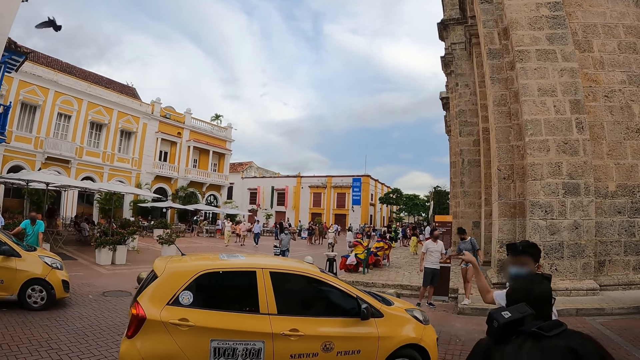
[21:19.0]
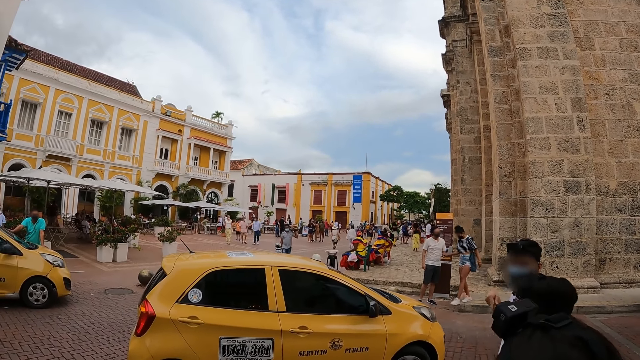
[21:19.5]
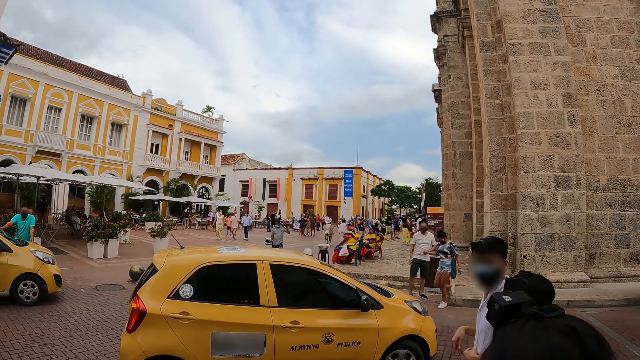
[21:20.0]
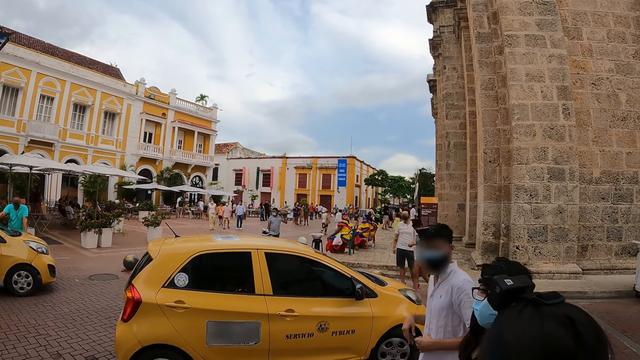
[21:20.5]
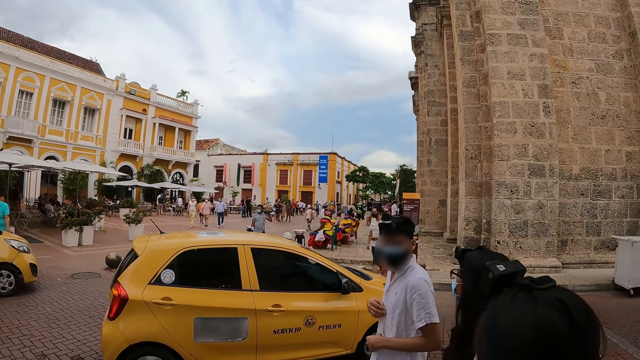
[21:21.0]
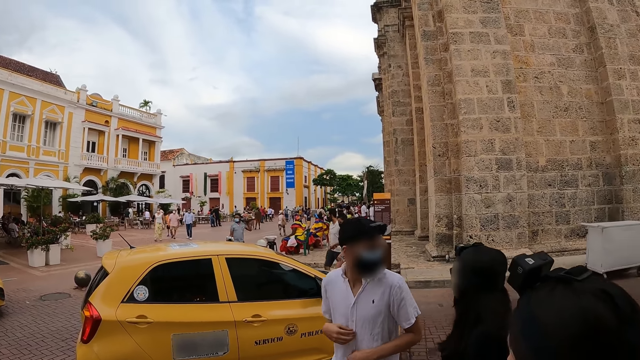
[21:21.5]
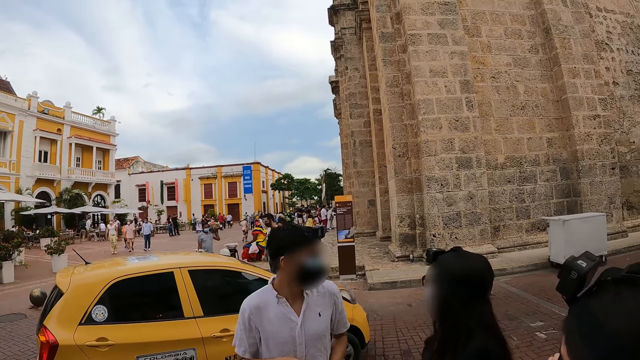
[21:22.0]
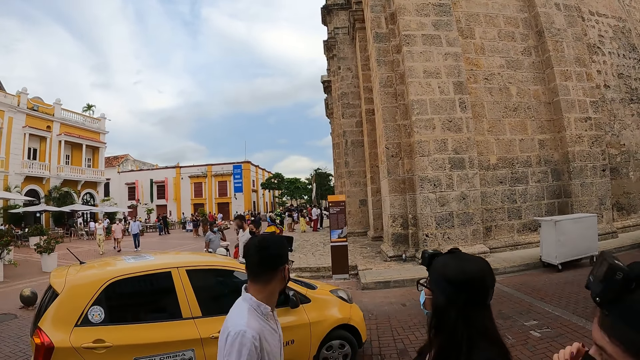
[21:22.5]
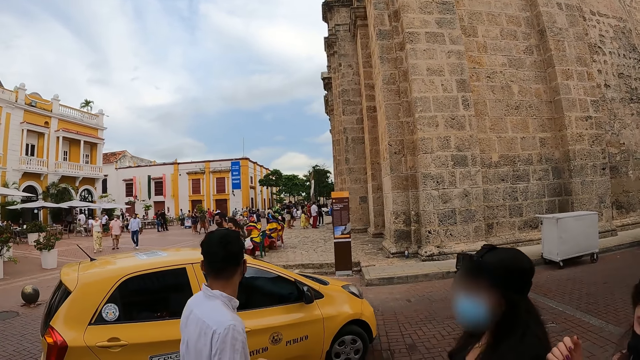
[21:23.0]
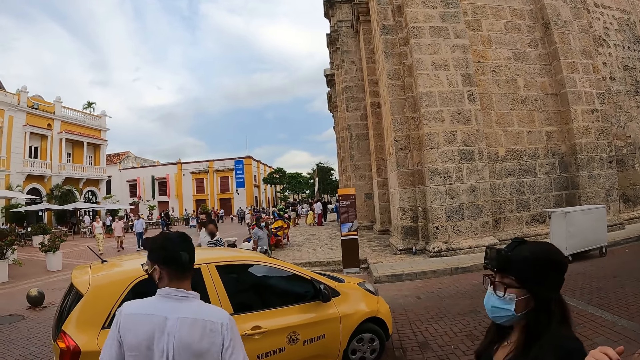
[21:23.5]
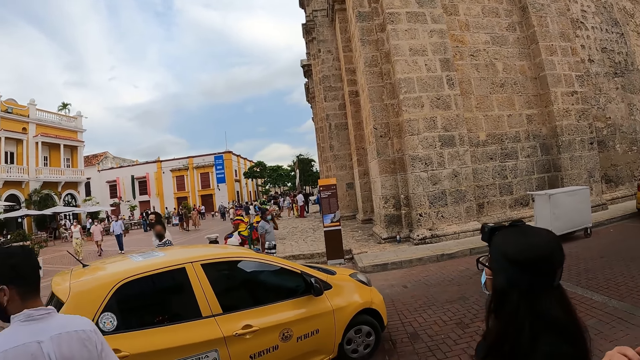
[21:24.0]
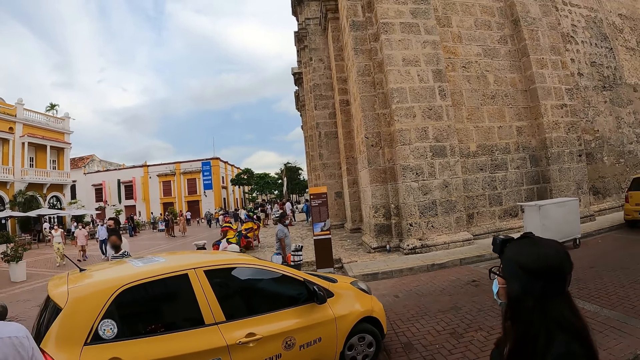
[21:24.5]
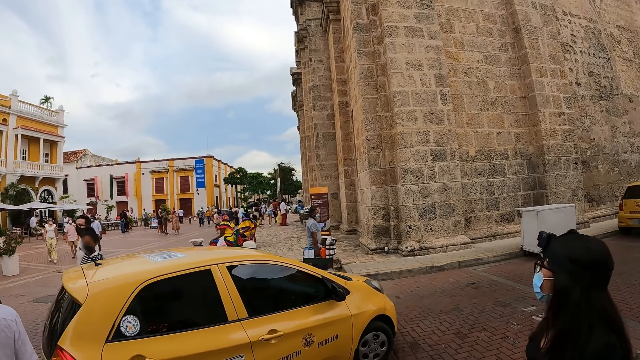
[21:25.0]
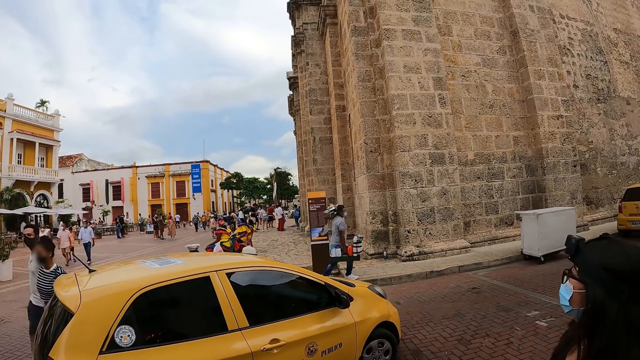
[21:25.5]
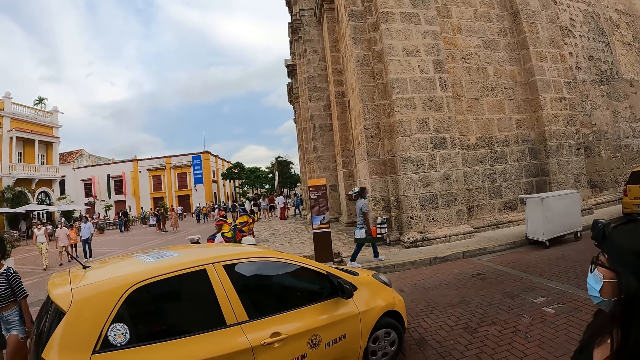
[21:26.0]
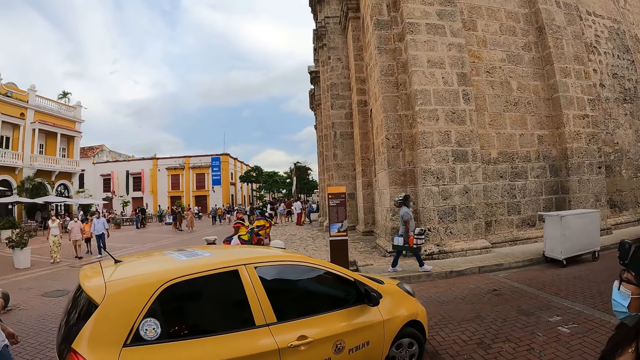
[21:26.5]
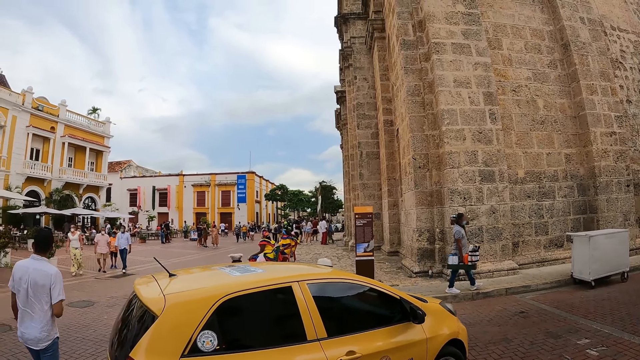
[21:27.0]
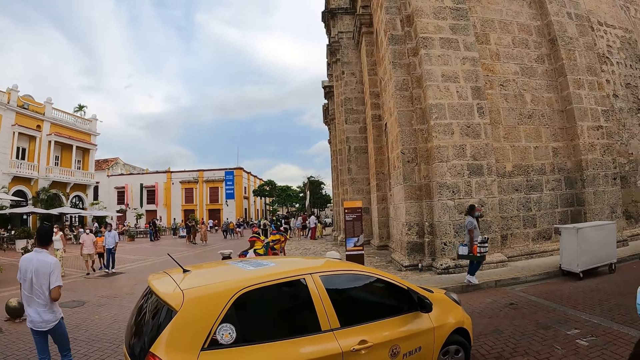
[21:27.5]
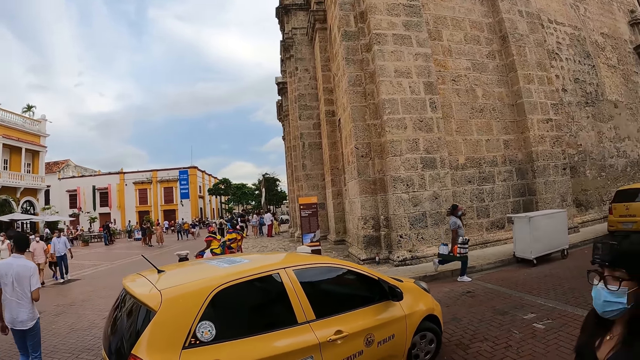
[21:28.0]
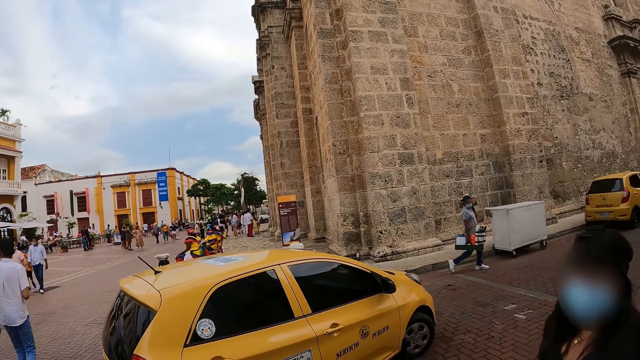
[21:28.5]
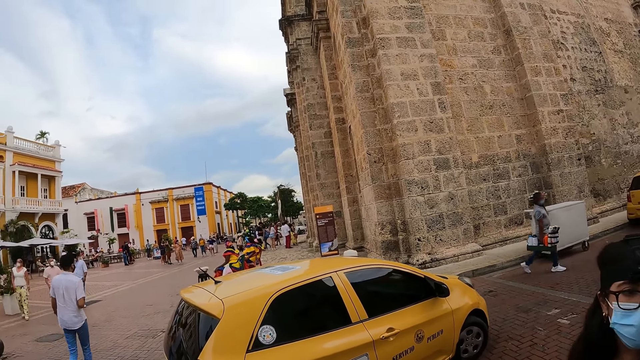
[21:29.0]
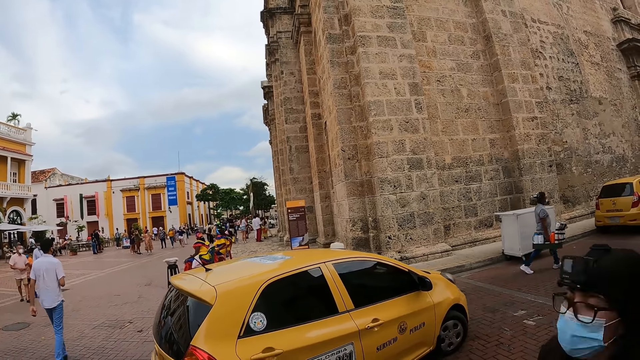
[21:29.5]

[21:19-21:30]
The man points at a building with his right hand. The man crosses to the other side of the road.

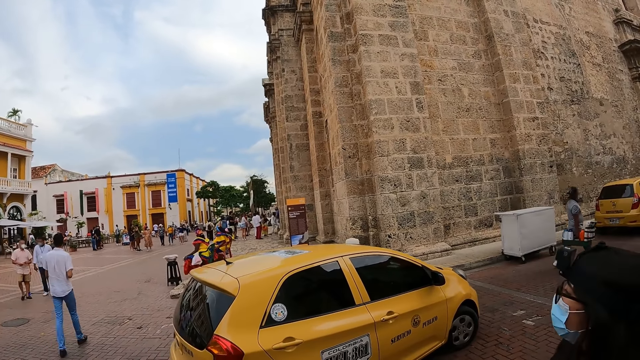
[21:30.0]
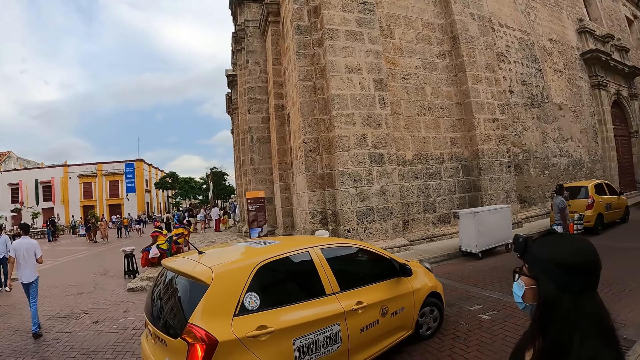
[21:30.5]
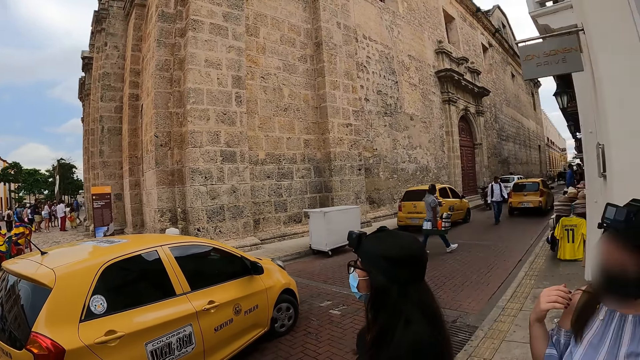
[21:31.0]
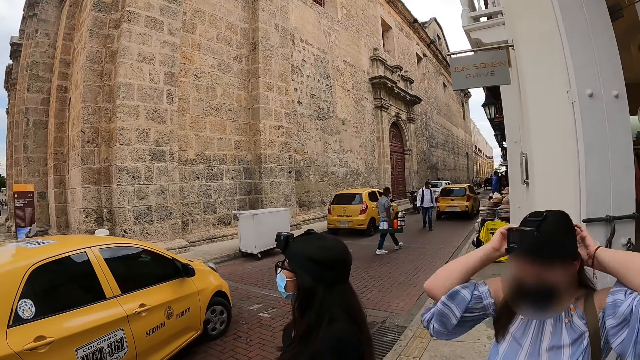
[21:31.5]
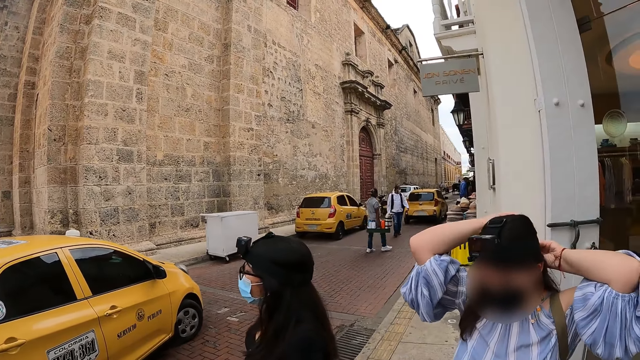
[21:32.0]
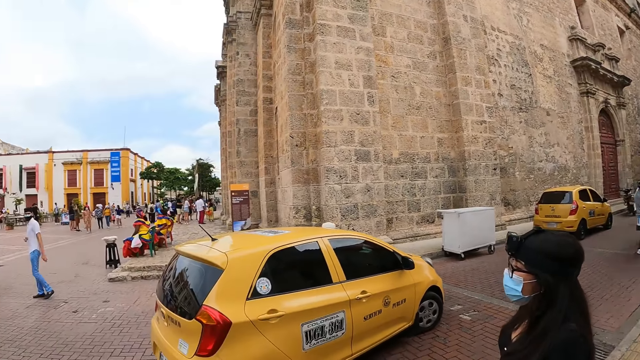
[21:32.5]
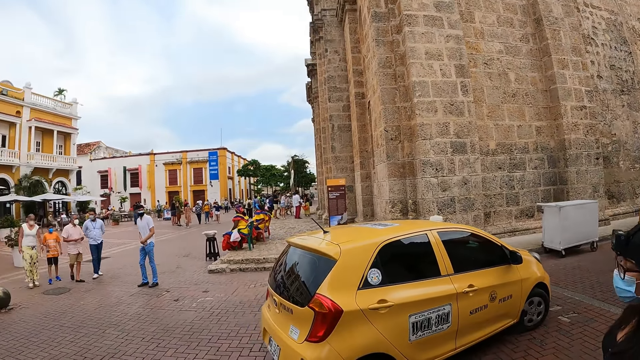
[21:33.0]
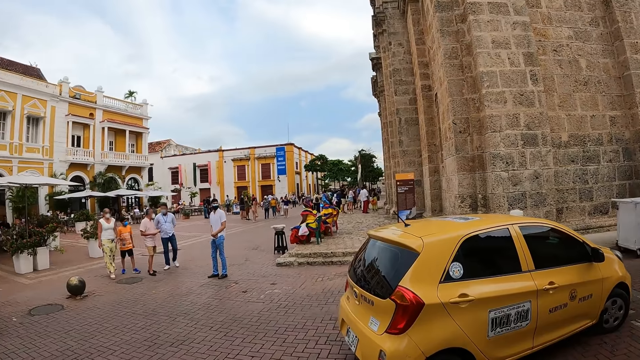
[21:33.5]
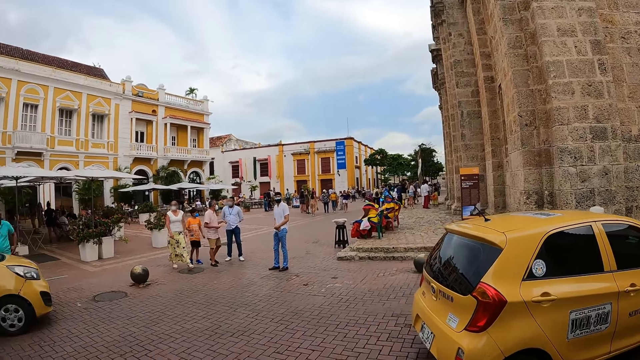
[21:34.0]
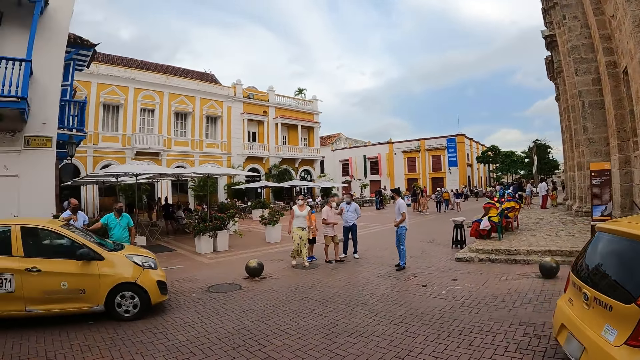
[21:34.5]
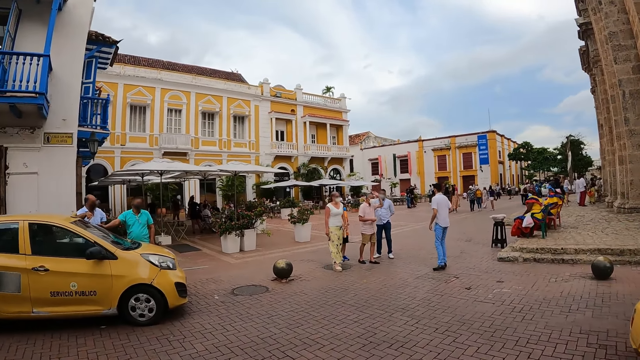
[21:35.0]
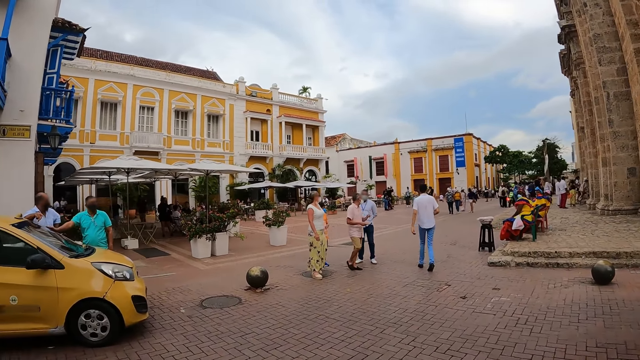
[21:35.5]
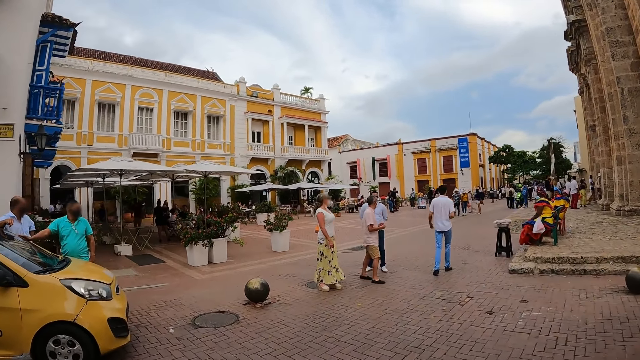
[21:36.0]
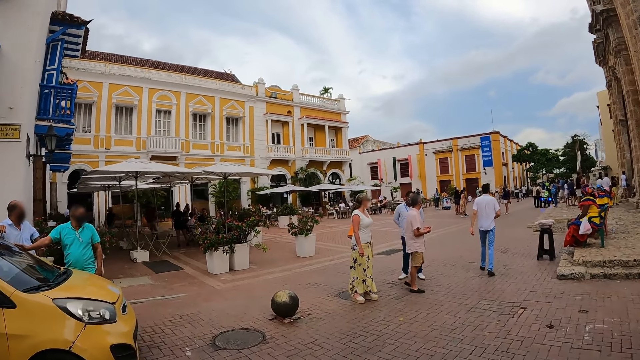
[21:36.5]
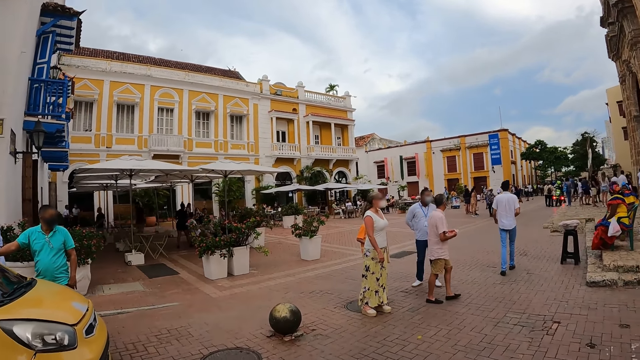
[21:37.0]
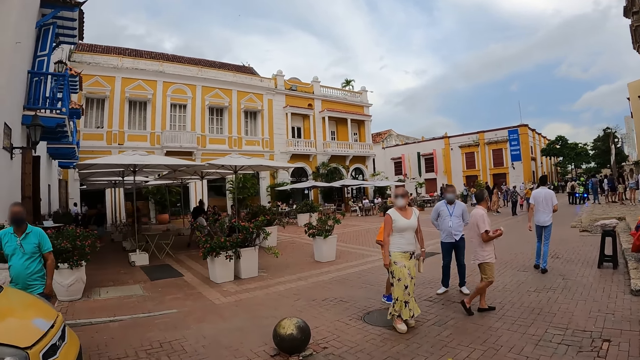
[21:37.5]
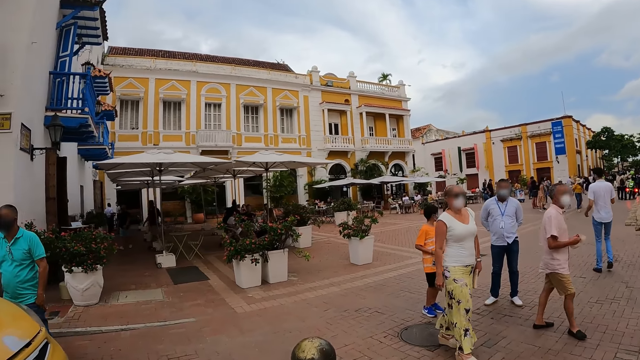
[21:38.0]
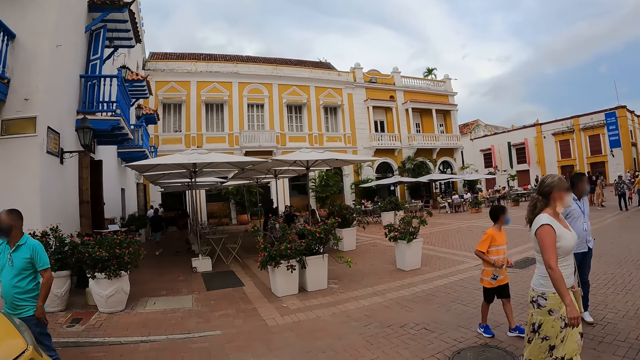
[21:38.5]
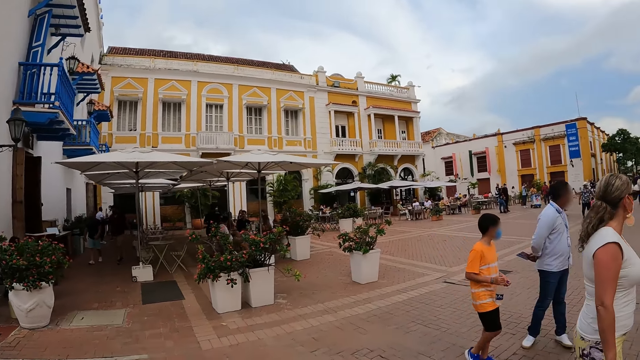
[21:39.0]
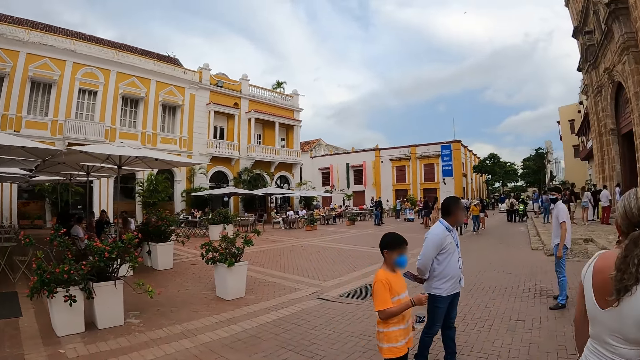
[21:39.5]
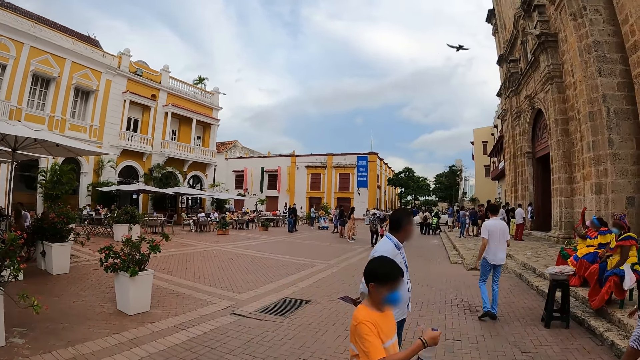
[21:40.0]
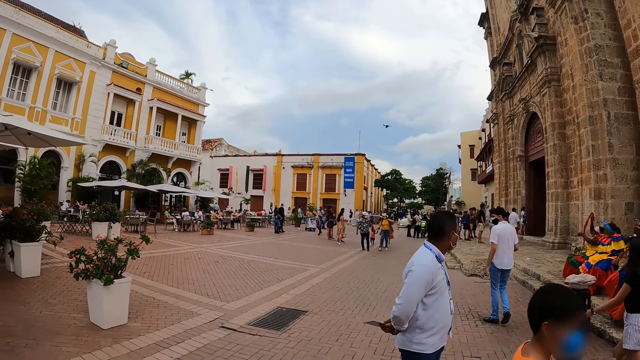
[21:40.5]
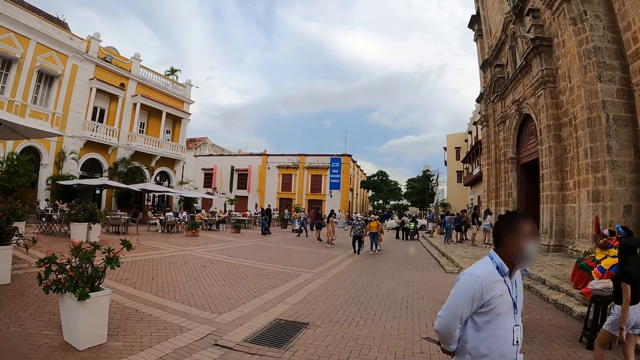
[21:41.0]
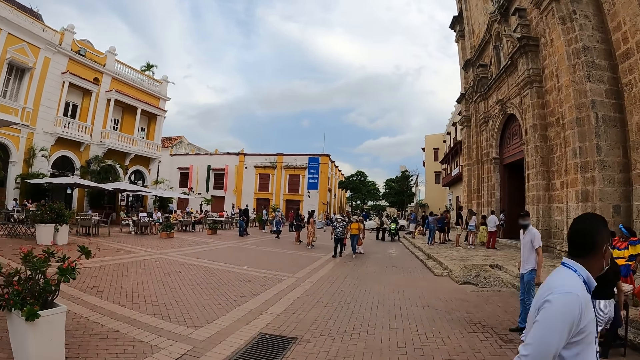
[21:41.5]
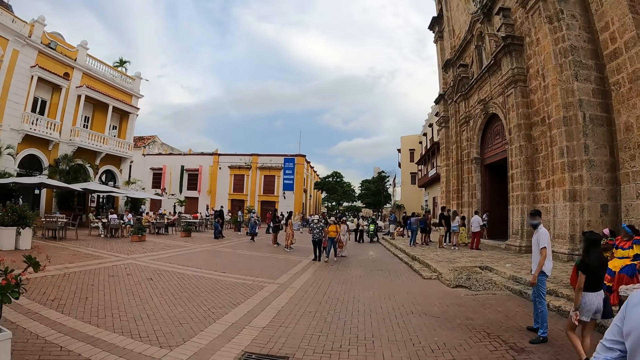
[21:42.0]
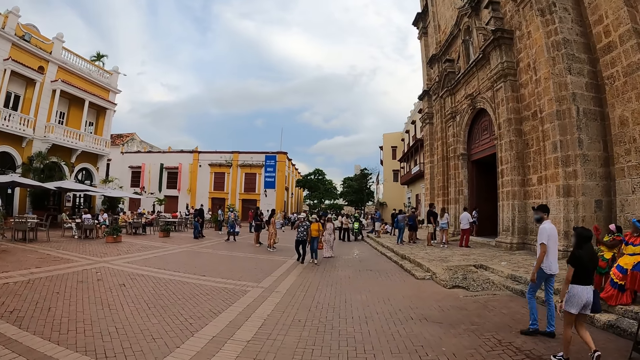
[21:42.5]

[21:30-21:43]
A woman touches her hair with both hands. The man walks on the road. The camera wearer walks on the road. The other woman walks on the road.
